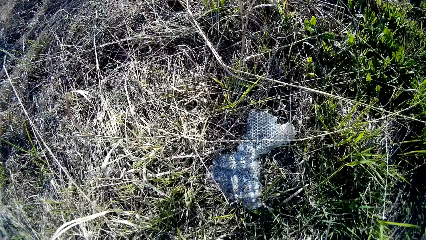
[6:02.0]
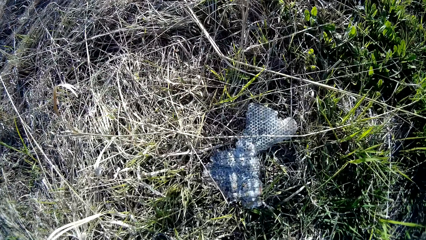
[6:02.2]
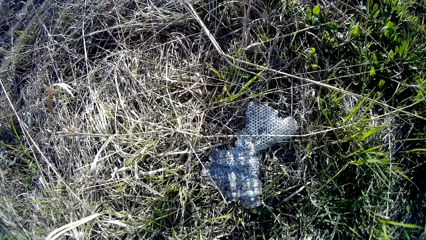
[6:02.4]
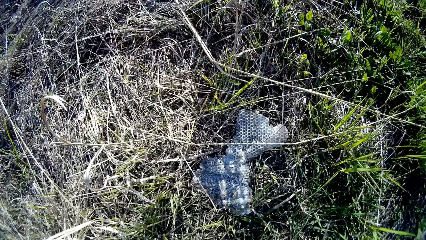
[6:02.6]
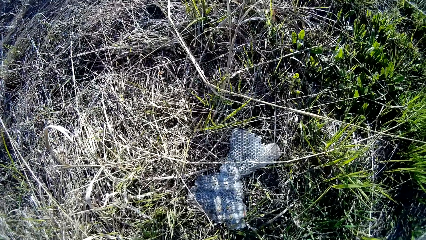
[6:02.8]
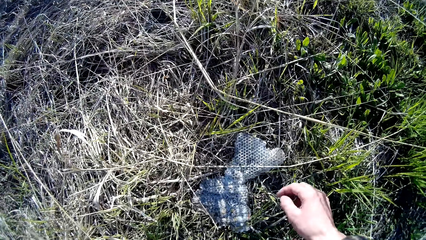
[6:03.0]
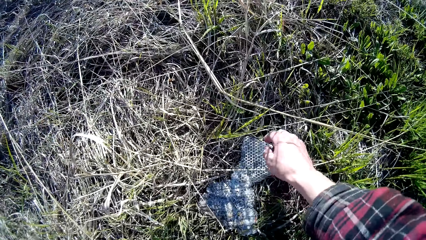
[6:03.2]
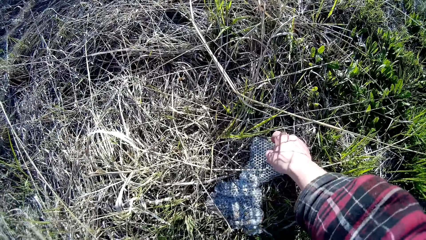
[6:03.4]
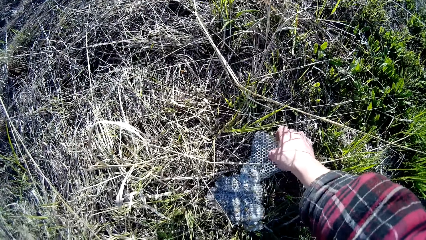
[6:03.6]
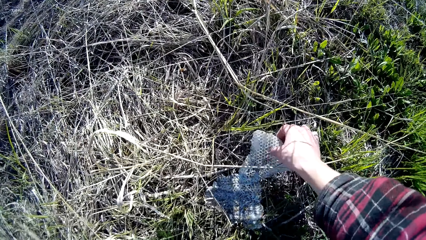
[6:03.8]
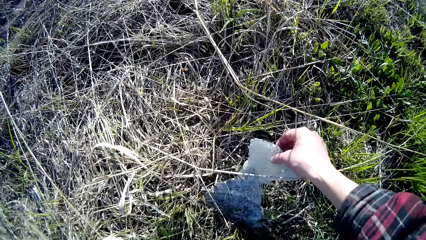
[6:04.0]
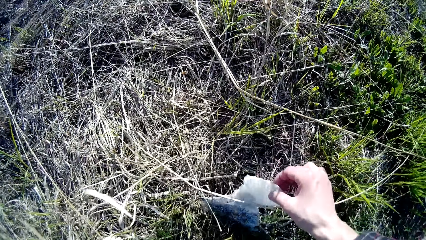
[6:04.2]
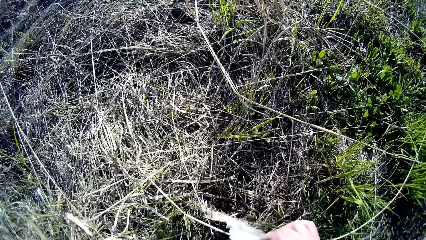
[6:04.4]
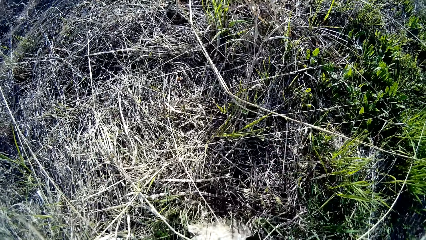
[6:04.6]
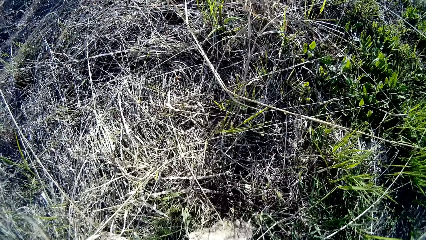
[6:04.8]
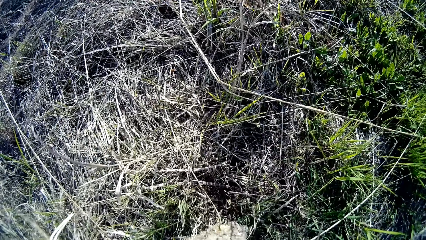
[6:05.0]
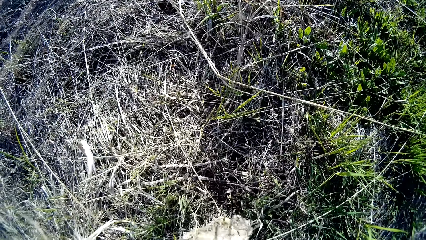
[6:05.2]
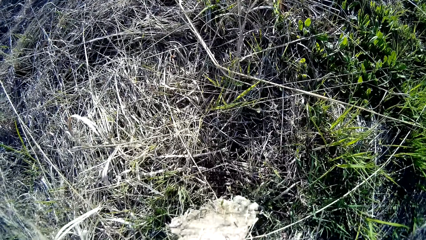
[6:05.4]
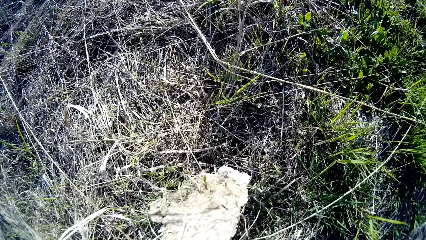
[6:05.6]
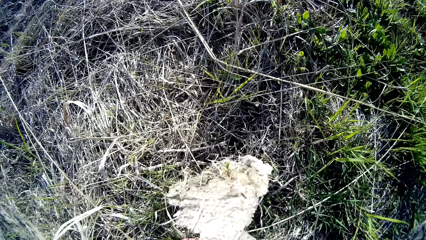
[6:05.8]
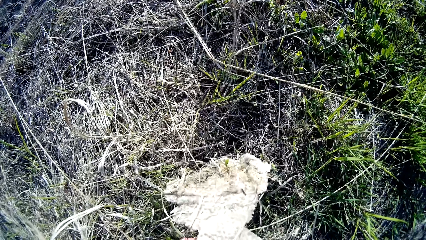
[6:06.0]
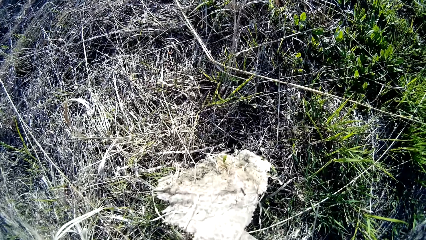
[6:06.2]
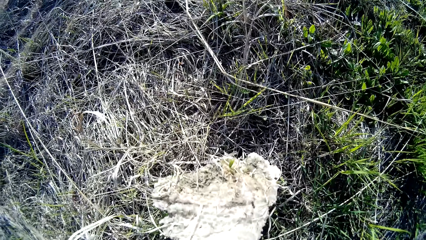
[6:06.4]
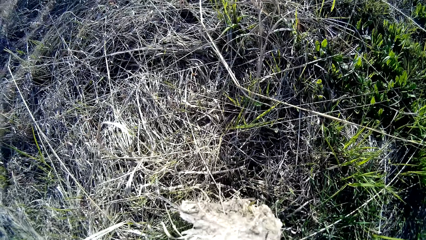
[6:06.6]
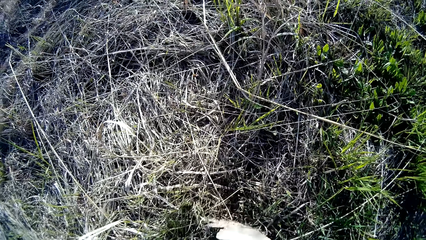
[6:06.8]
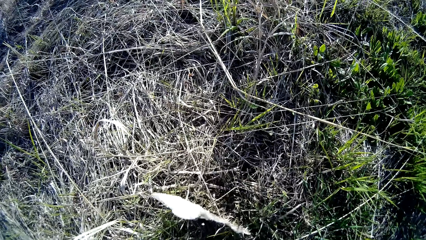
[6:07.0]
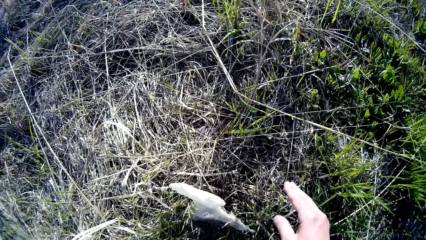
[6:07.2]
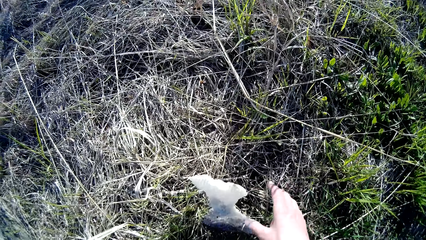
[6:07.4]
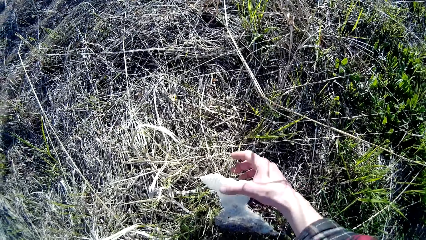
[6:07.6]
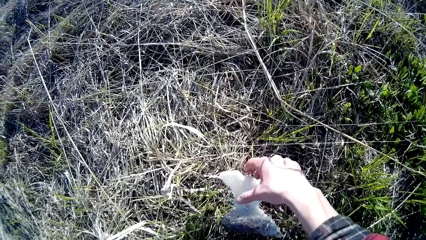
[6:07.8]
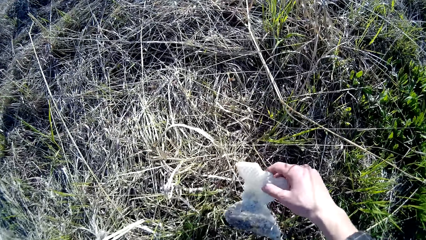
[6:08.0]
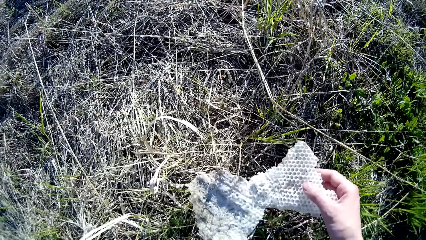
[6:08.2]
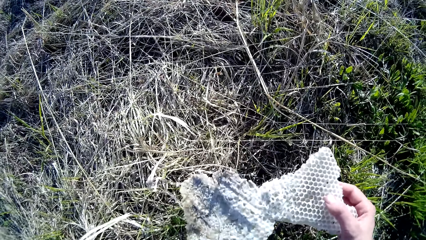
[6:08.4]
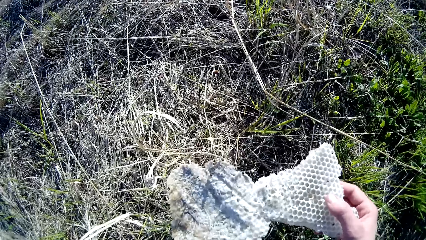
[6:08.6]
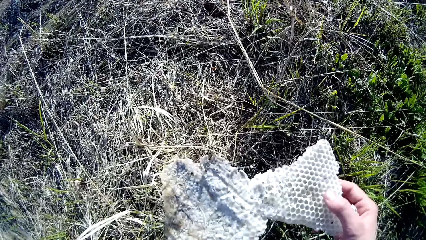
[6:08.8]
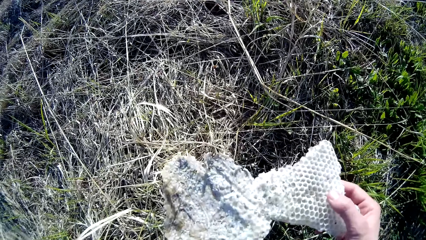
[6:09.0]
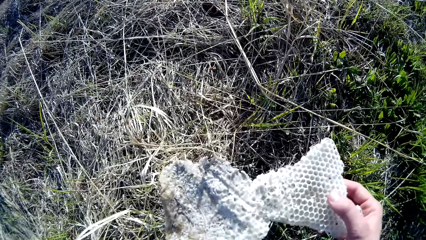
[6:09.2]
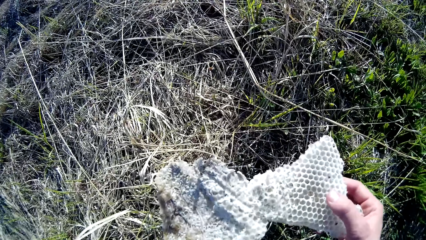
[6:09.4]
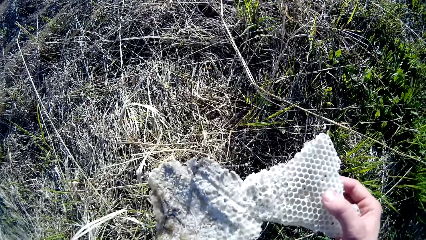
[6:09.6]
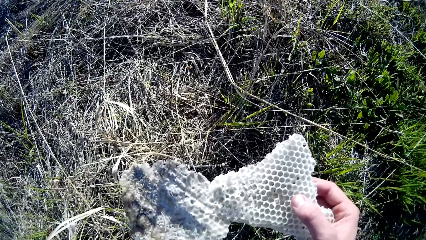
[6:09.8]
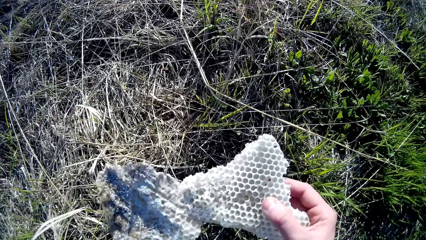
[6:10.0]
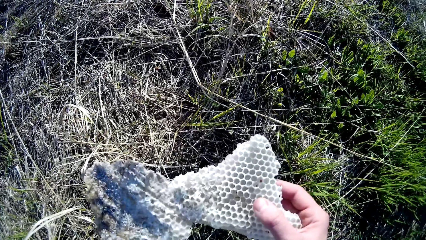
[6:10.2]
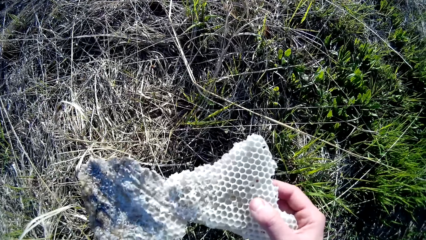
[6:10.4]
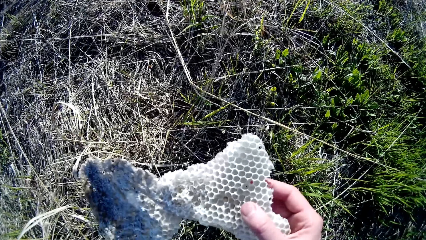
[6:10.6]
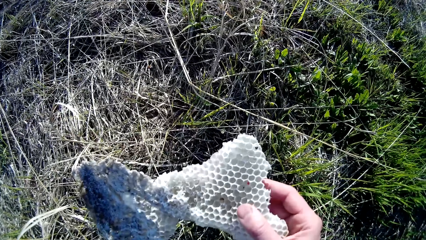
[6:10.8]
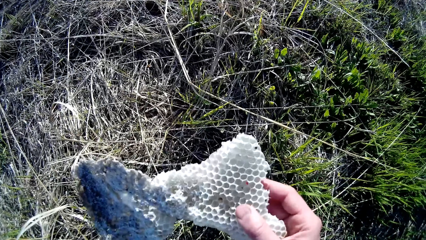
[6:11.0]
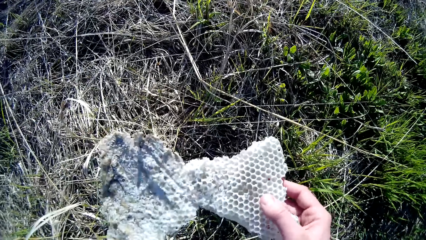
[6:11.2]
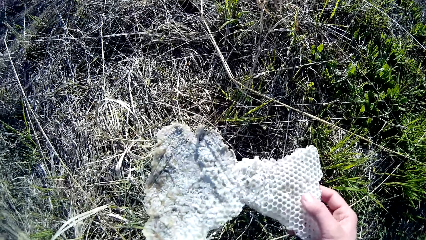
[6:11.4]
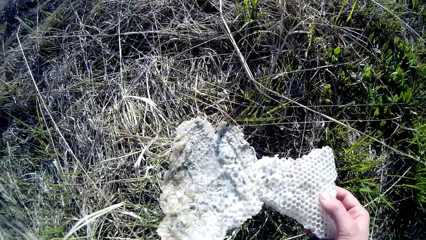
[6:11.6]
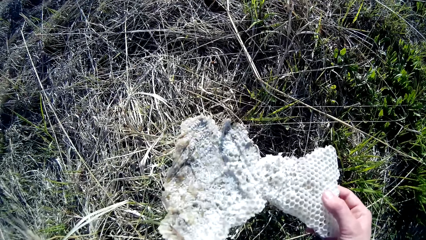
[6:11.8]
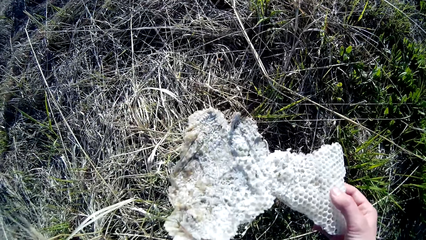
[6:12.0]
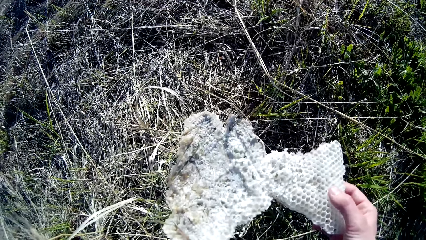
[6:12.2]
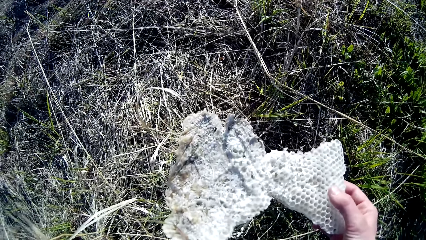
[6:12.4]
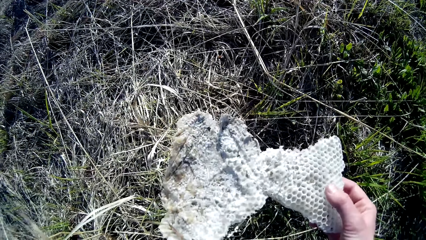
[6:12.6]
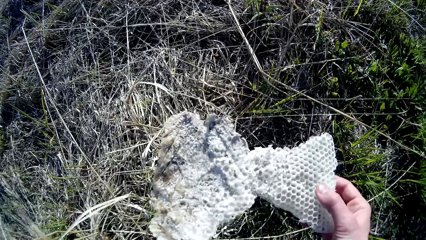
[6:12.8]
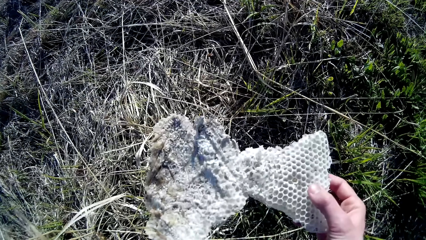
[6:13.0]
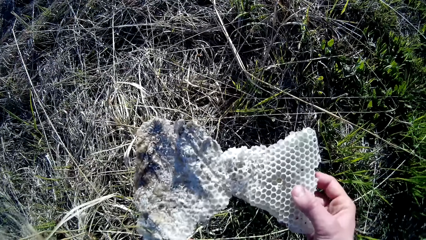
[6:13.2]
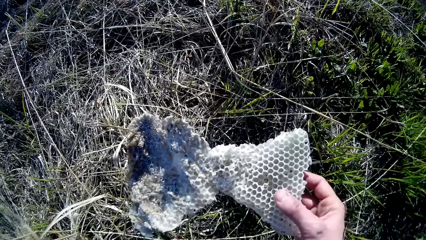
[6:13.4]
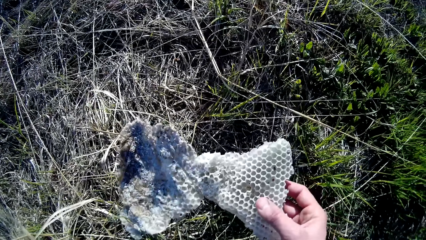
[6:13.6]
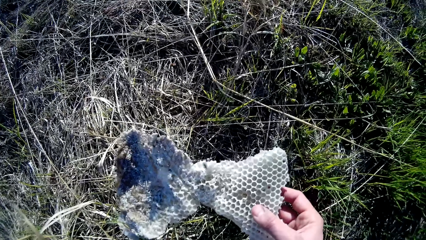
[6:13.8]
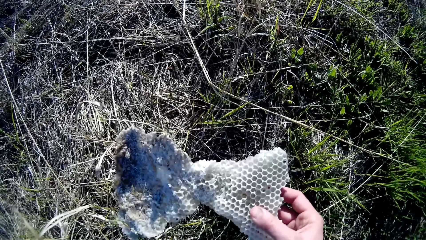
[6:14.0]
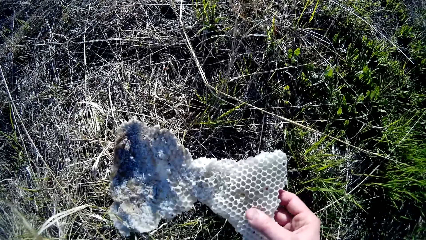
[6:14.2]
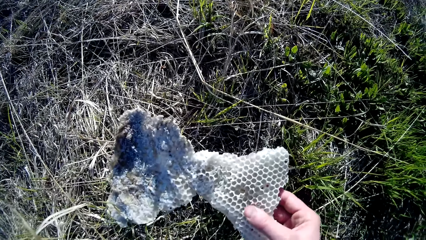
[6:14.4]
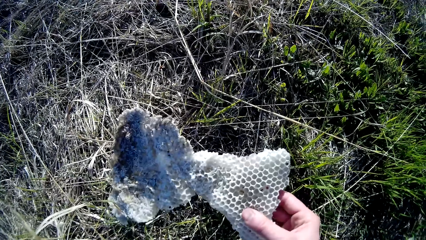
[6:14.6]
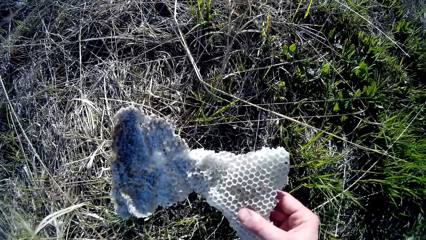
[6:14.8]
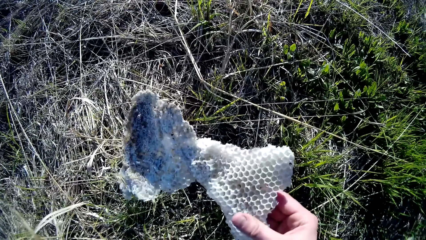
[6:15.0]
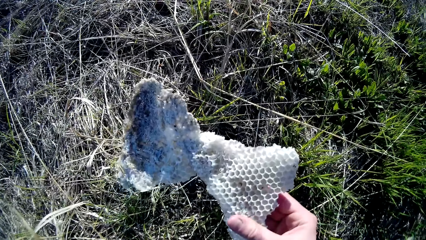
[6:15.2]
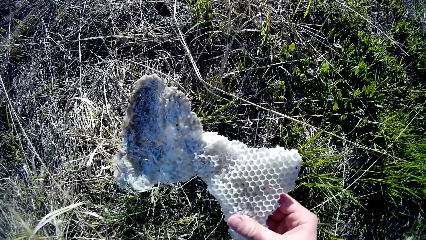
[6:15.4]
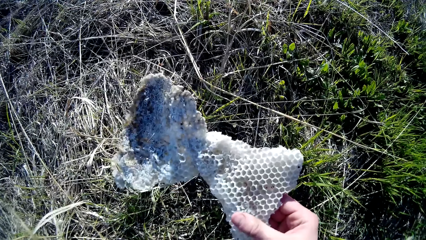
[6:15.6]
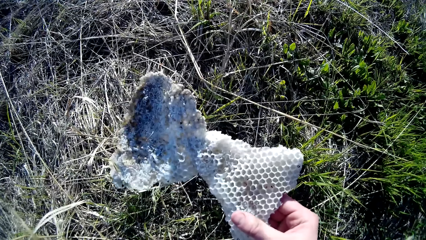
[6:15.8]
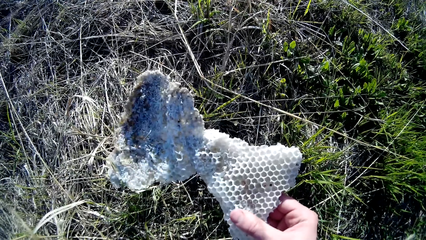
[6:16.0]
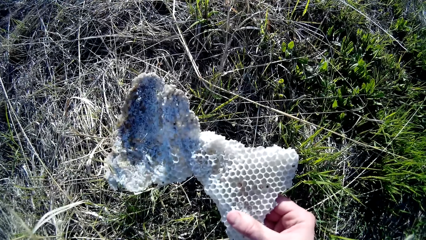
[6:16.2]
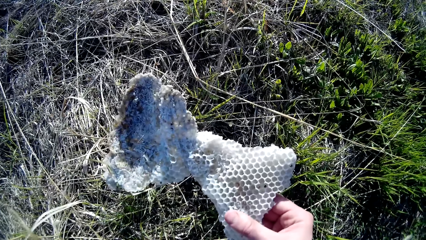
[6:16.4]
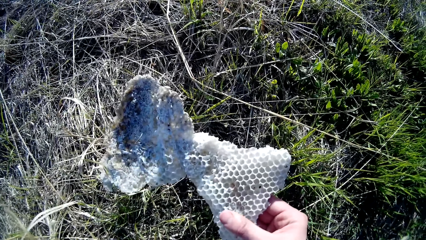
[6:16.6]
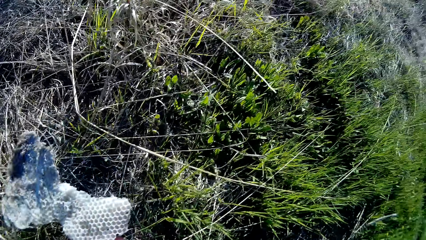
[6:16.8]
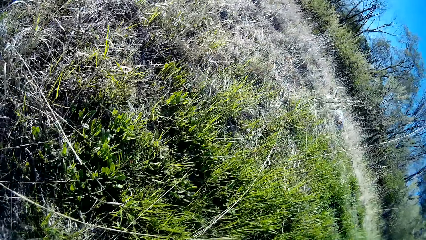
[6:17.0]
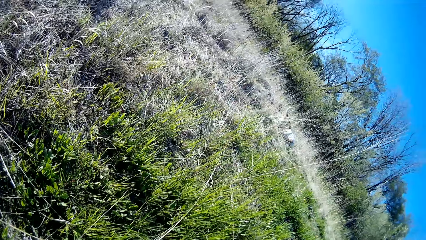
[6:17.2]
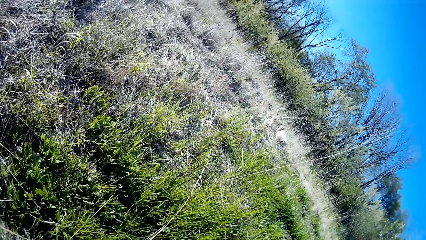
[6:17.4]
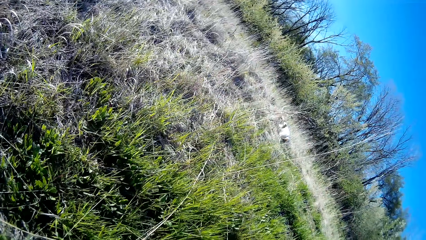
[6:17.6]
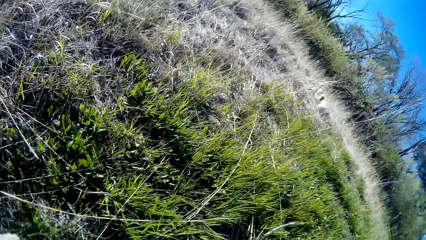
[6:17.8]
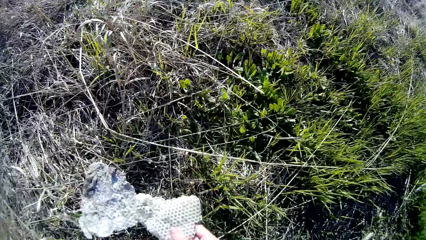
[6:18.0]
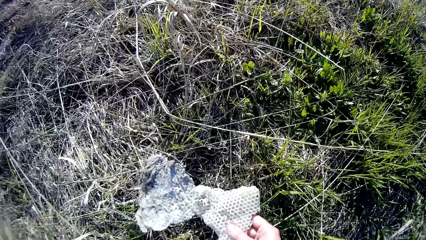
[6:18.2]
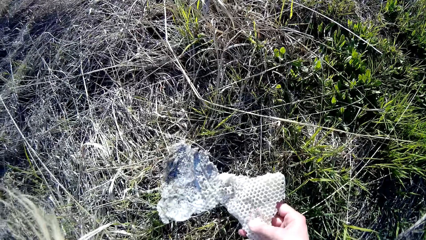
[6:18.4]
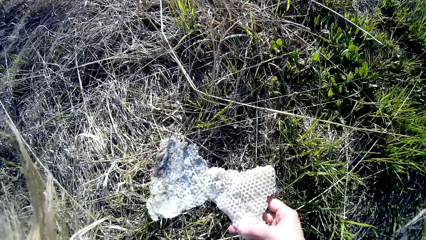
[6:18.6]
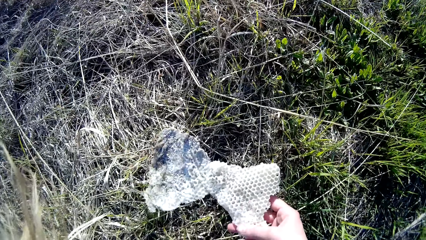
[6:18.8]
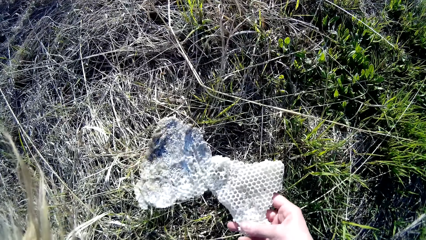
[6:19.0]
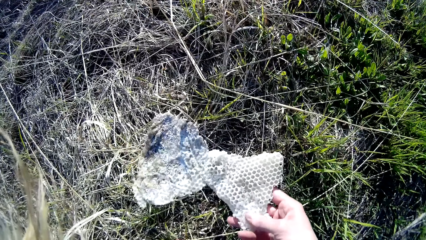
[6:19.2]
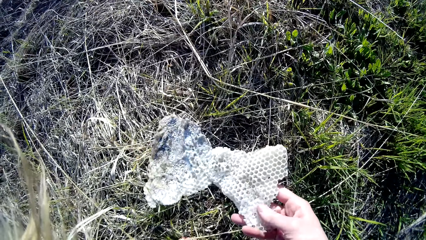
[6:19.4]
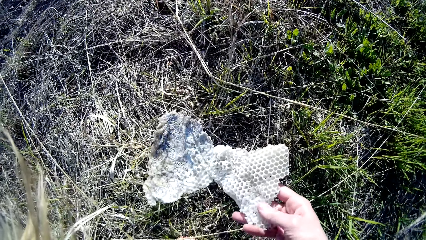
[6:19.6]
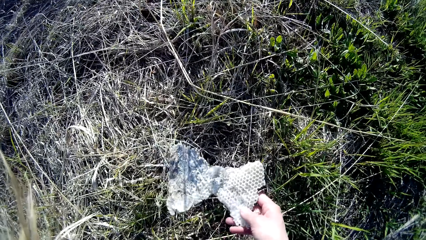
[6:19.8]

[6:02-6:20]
The camera wearer picks a honey comb on the ground with her right hand. She drops the honey comb on the ground with her right hand. She picks the honey comb on the ground with her right hand. She glances at the dog.
